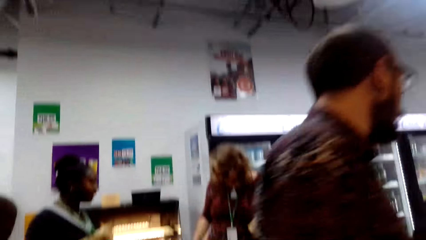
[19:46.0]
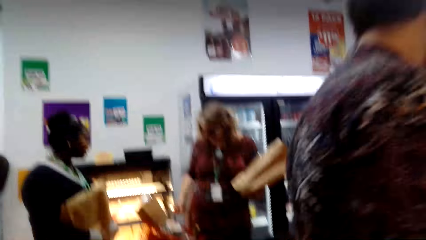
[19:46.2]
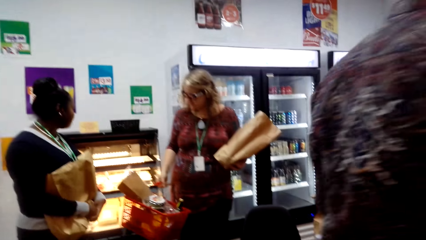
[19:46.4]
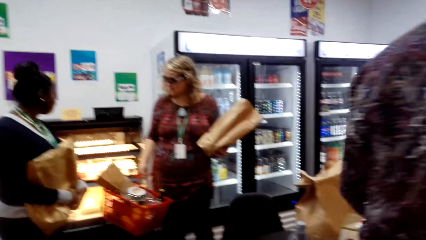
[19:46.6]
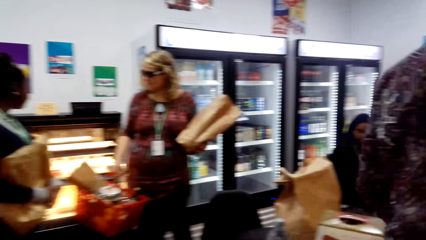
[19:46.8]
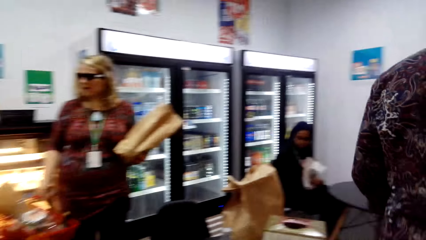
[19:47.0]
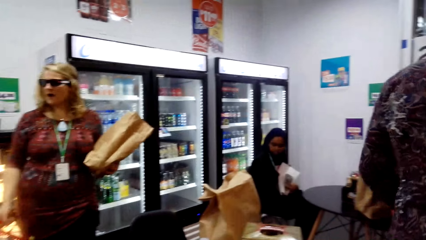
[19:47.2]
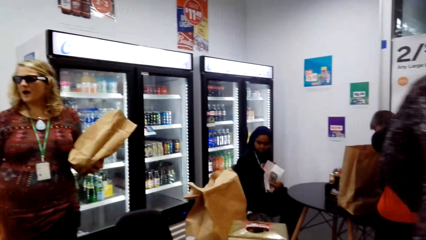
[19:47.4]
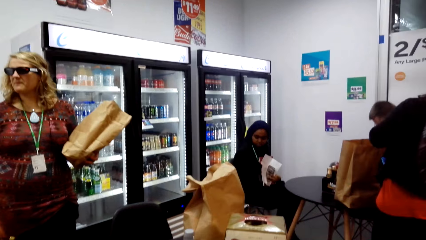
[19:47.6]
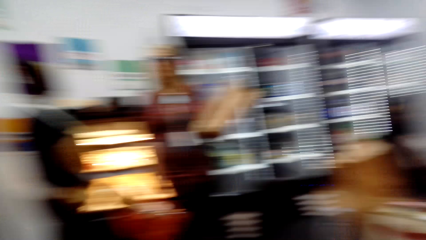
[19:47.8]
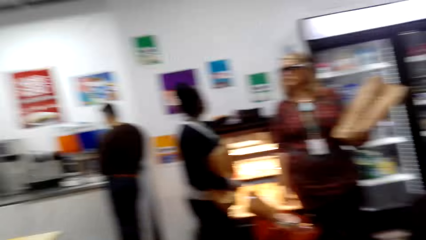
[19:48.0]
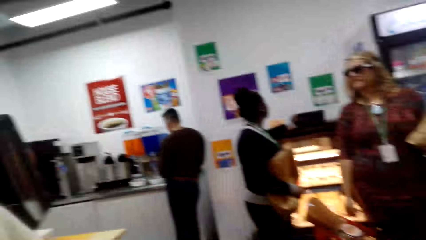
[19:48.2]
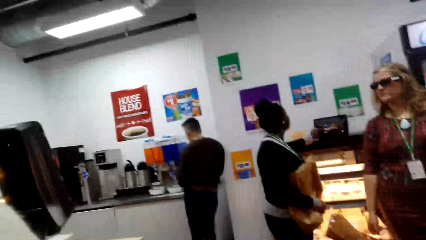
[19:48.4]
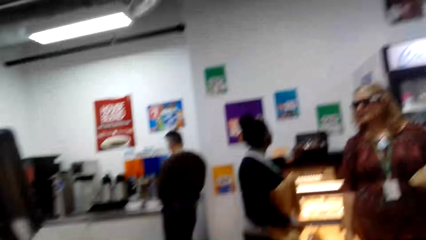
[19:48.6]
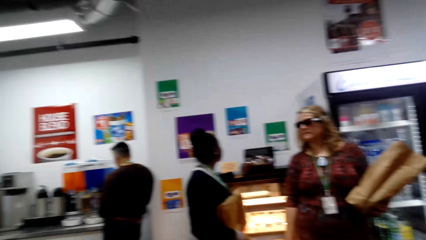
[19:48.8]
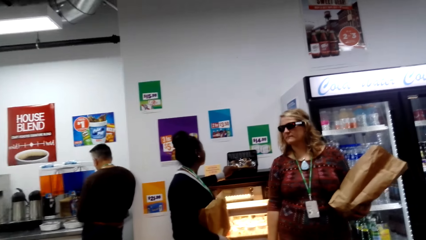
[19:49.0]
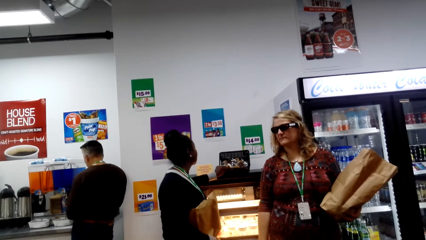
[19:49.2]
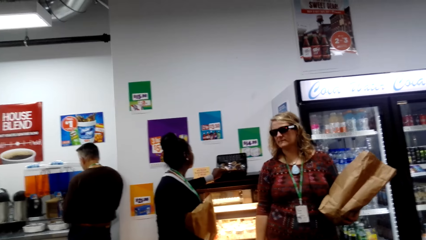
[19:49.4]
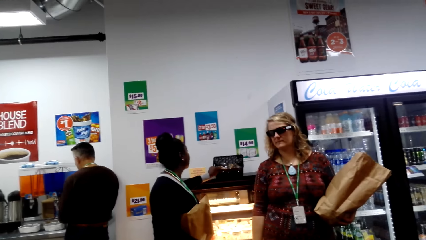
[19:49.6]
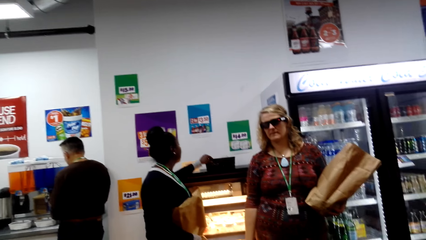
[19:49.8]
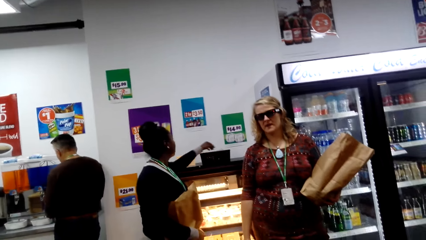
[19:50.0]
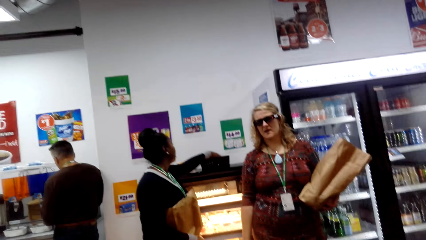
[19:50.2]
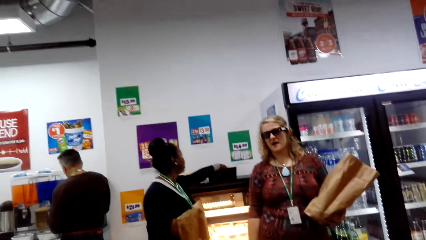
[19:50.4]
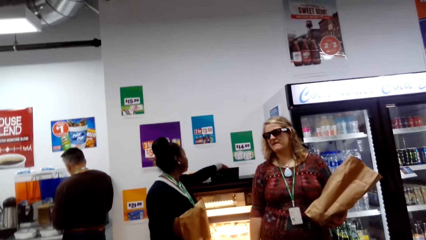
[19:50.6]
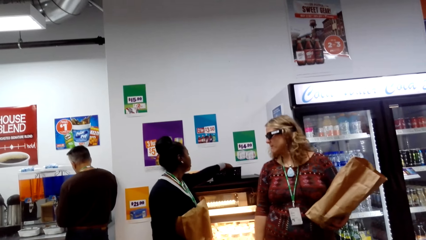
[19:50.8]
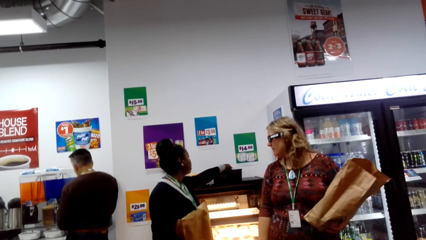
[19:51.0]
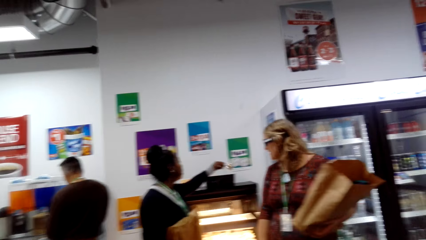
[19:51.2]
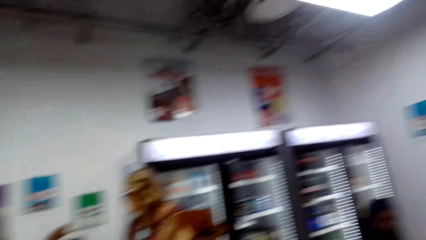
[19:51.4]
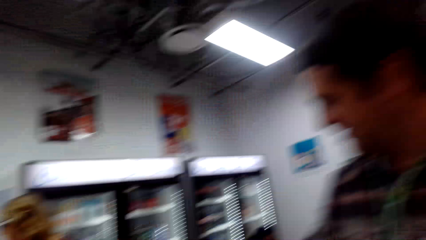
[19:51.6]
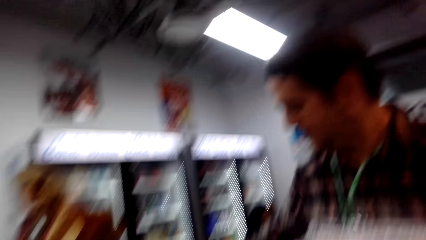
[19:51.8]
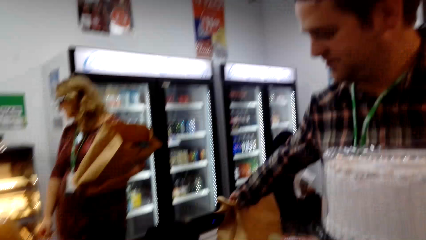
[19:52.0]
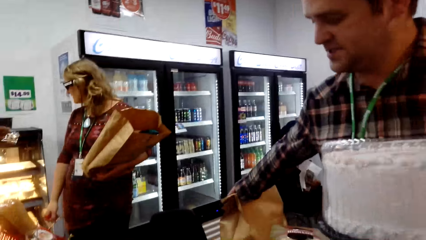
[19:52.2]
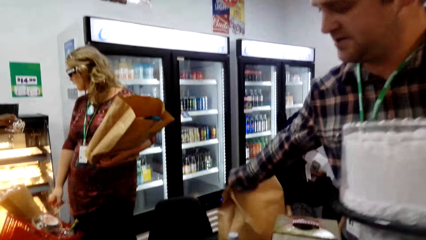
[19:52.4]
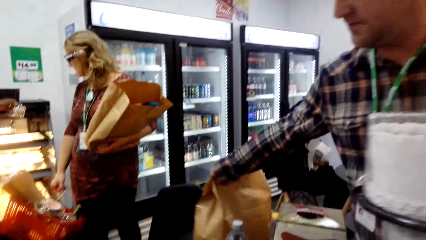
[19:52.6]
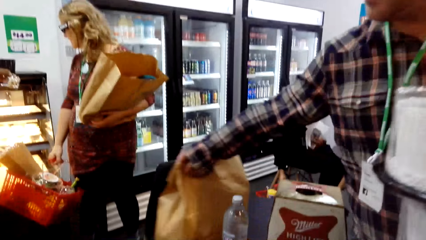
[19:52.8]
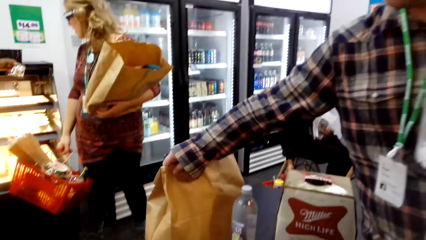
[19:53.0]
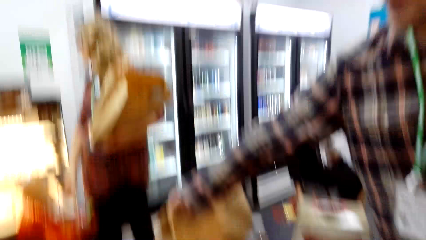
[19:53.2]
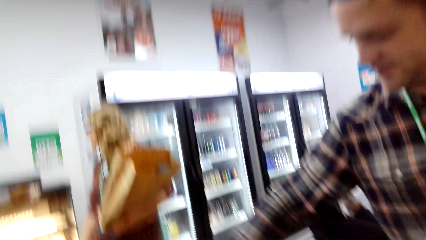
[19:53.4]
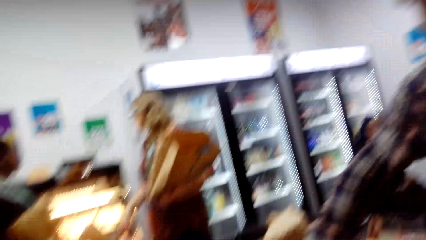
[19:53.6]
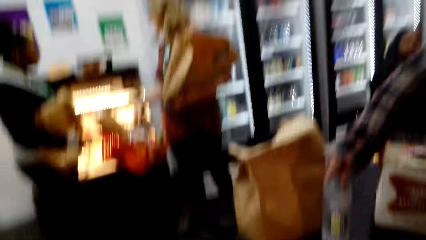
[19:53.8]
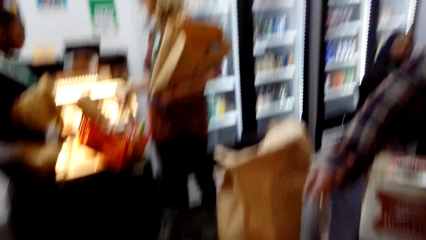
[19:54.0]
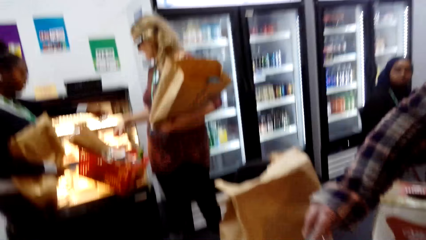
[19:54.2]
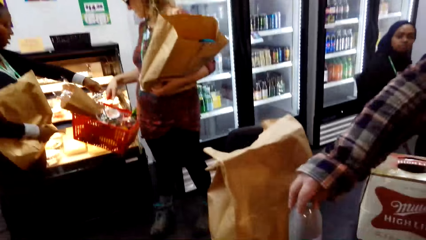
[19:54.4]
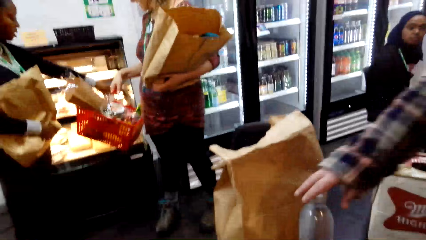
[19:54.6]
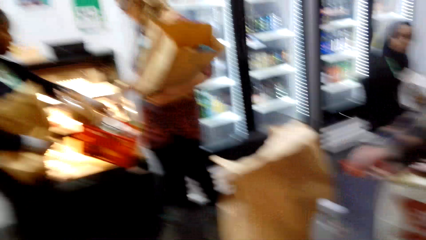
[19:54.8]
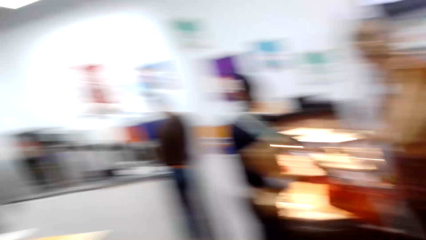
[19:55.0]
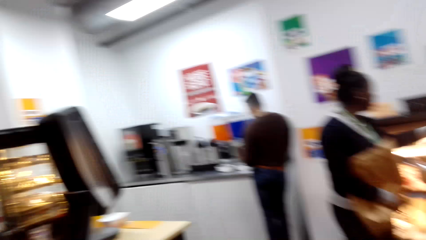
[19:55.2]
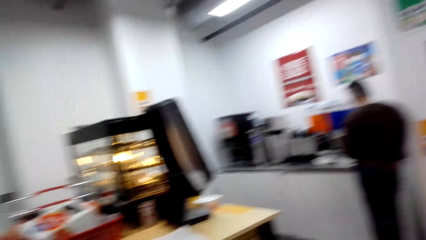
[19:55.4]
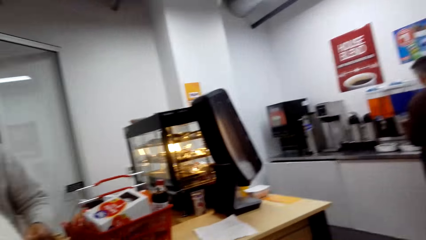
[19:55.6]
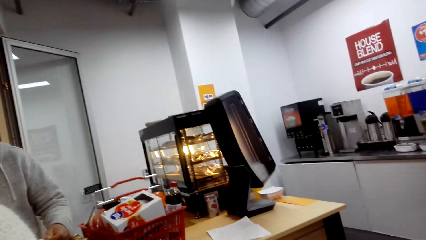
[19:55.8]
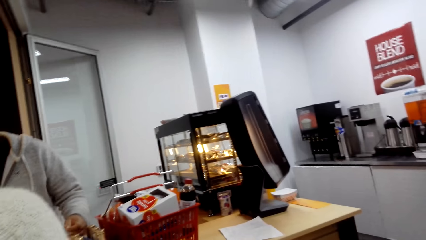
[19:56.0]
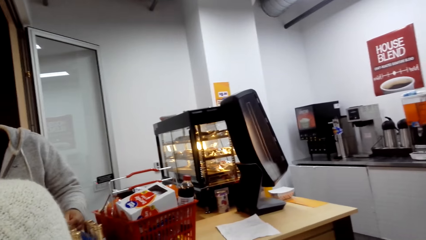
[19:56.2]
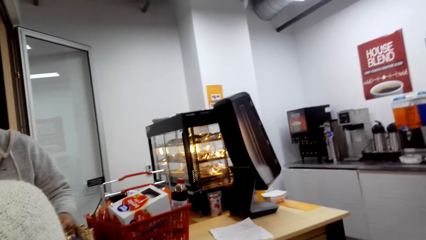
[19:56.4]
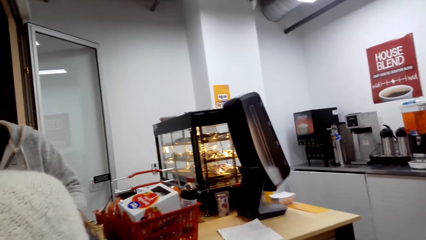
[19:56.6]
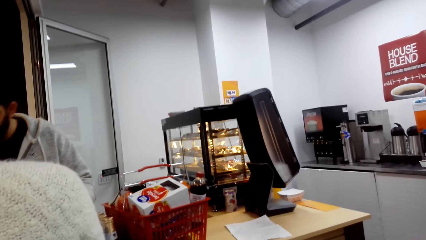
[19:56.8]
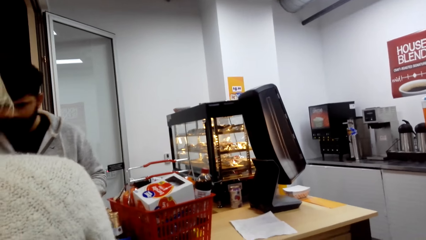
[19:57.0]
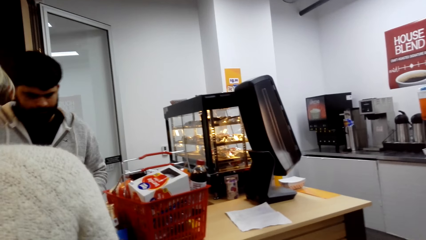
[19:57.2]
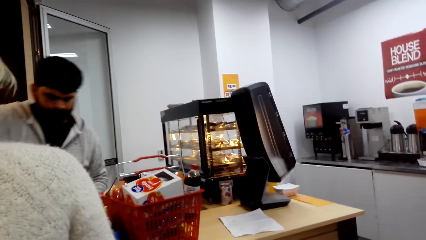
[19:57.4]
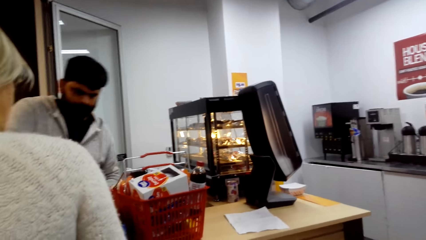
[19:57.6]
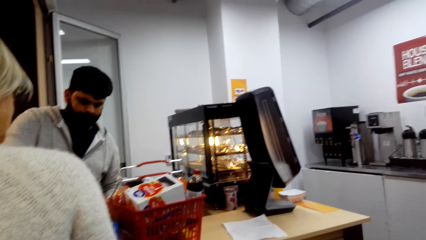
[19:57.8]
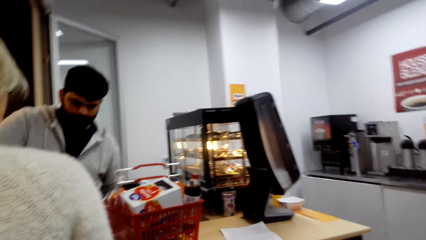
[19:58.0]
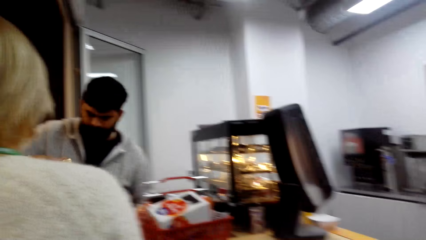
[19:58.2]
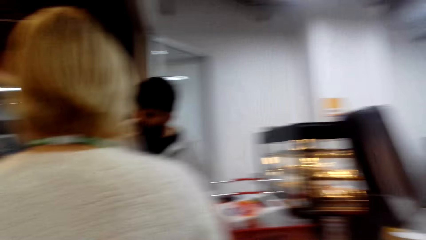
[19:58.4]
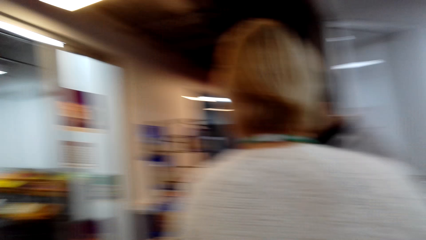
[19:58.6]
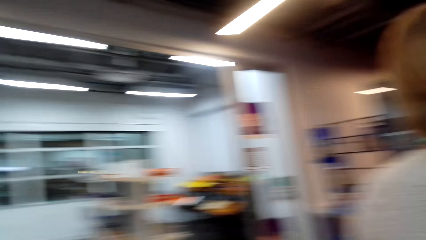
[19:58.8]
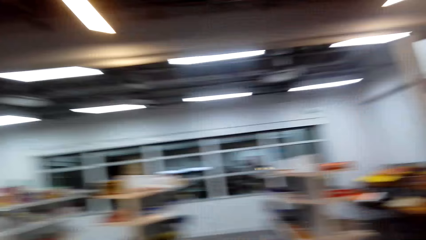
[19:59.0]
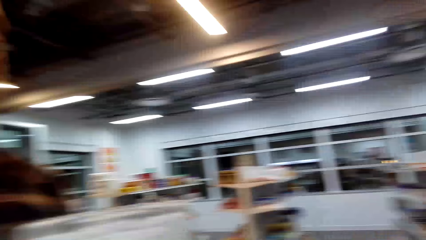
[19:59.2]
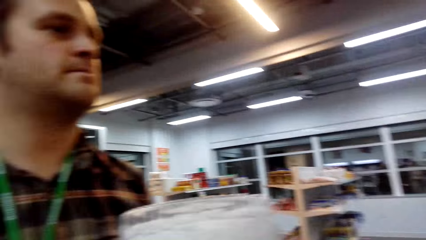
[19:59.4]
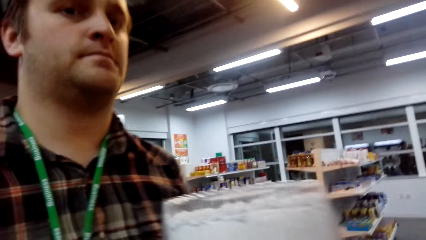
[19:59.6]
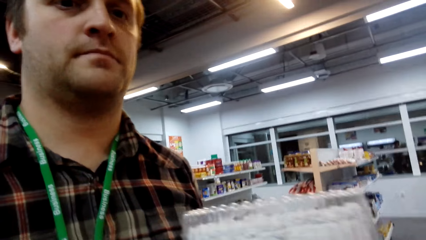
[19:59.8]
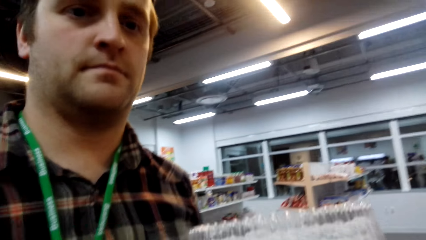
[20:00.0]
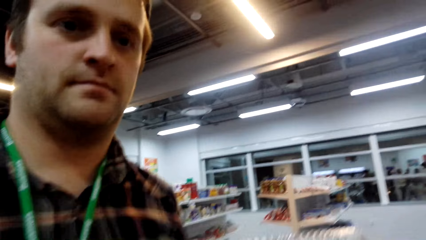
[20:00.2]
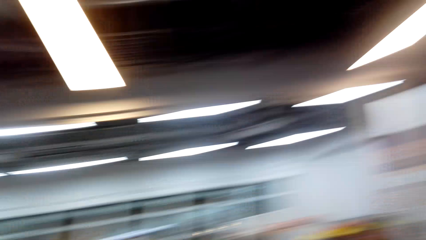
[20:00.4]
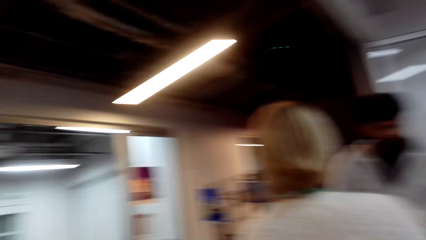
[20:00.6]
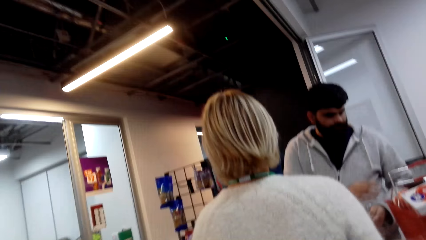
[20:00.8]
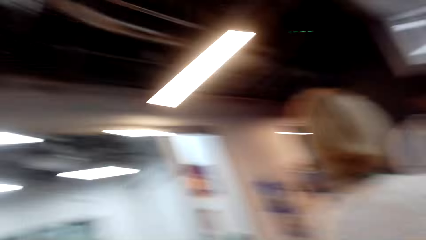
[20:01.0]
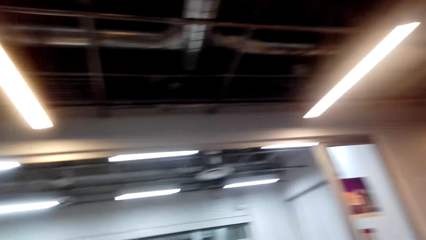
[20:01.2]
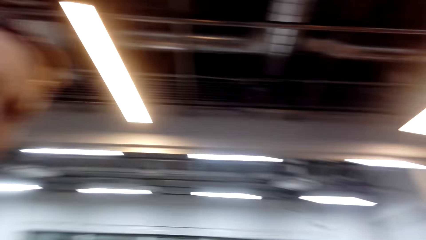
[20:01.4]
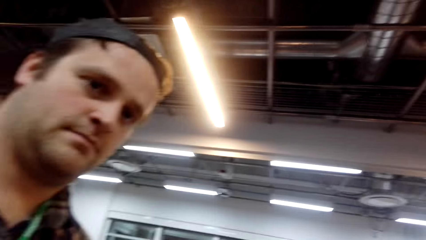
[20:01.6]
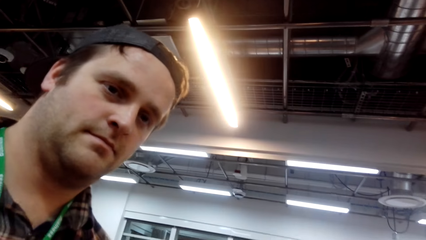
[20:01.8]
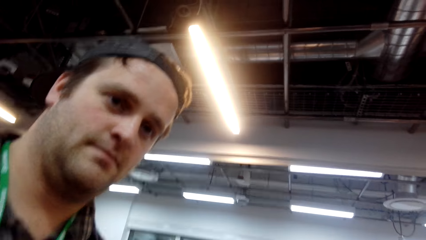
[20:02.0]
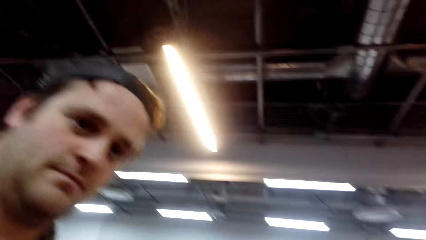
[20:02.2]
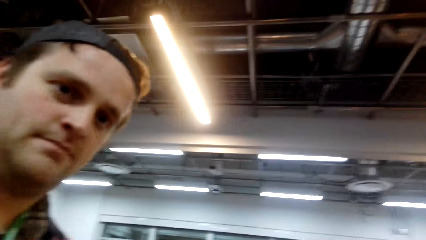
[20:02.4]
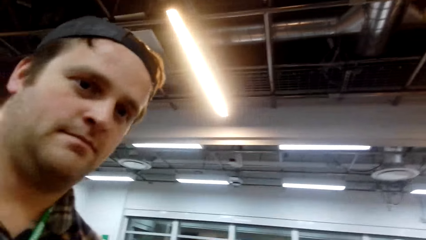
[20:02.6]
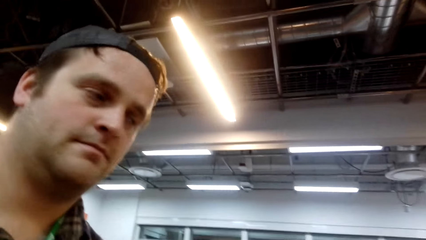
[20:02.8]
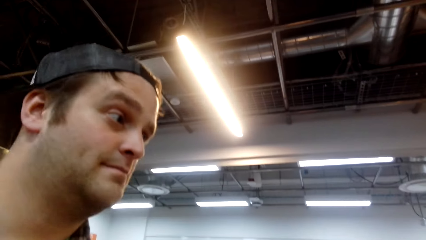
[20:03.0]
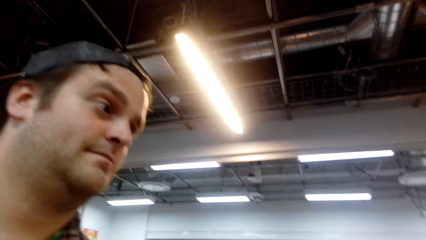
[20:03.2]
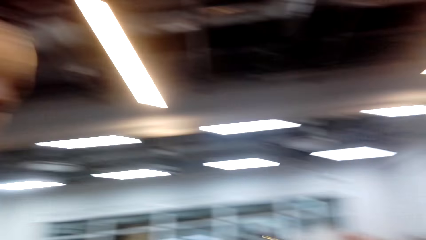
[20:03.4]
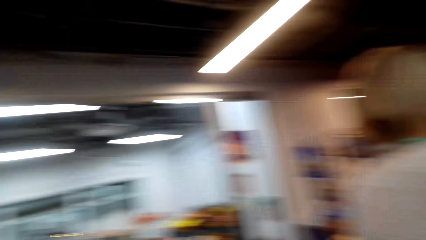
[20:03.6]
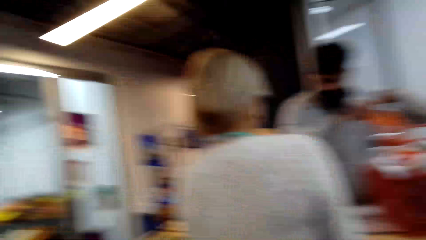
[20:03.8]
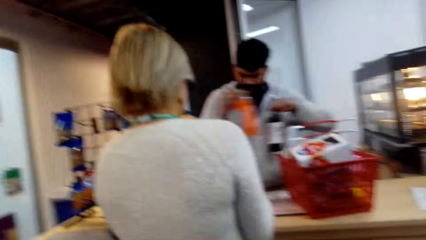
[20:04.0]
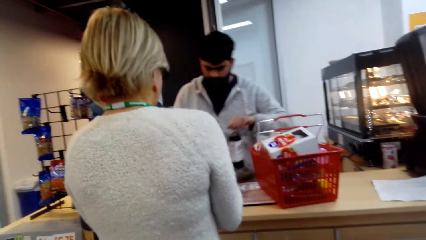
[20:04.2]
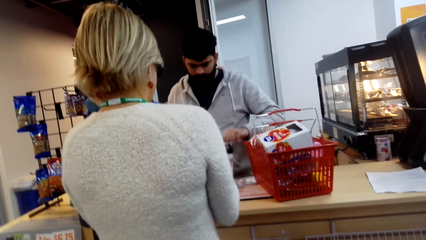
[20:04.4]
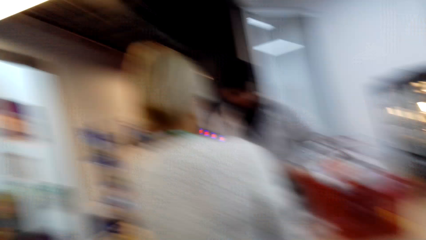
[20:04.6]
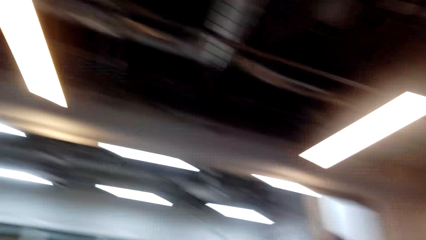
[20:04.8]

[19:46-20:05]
A man converses with the camera wearer. The man moves a khaki grocery bag. The man places water on the table. The camera wearer looks around. They converse with another man.
